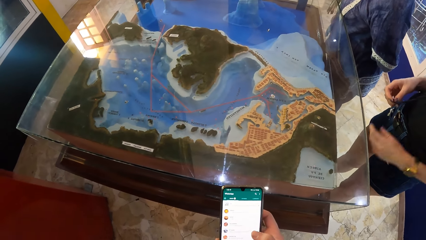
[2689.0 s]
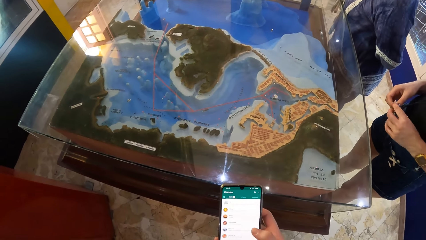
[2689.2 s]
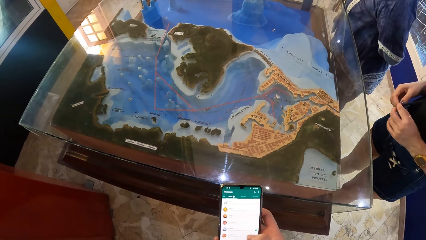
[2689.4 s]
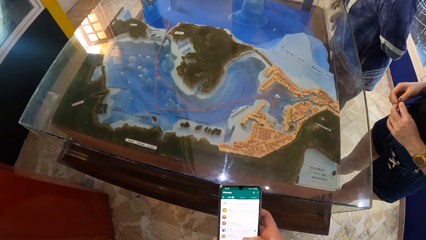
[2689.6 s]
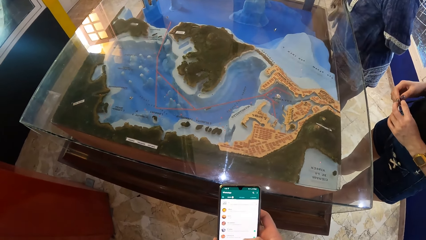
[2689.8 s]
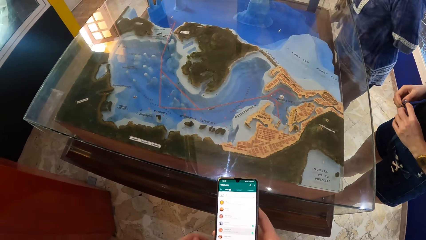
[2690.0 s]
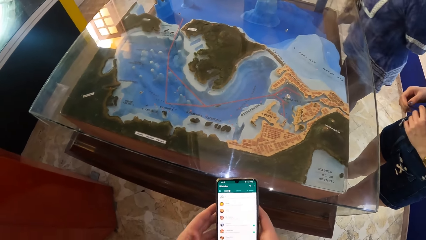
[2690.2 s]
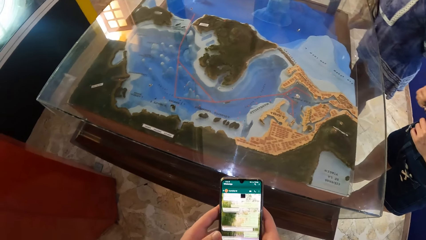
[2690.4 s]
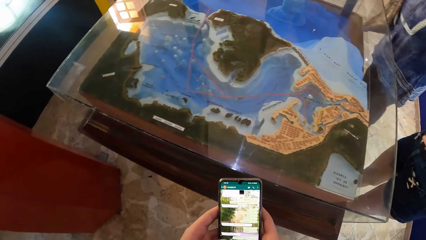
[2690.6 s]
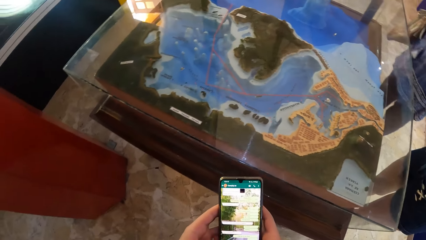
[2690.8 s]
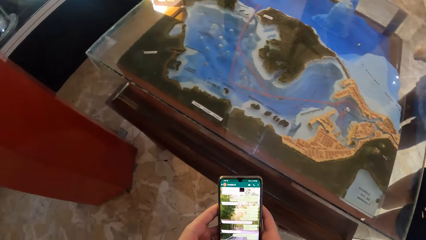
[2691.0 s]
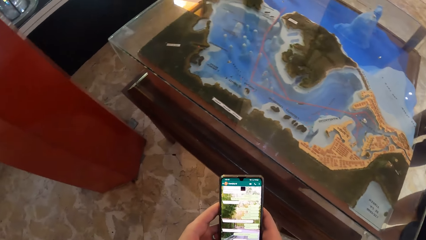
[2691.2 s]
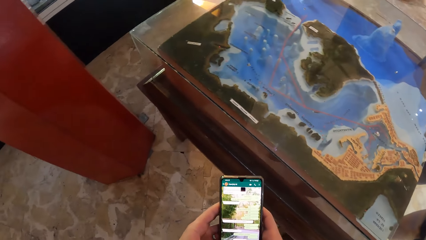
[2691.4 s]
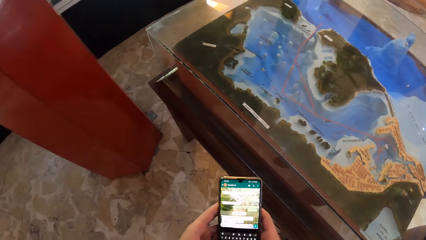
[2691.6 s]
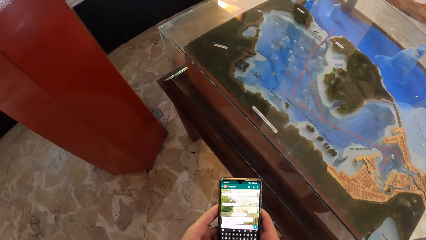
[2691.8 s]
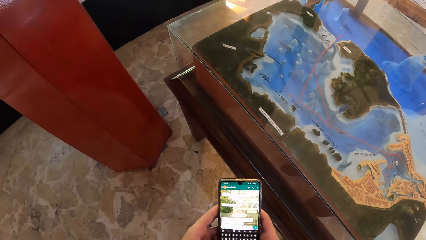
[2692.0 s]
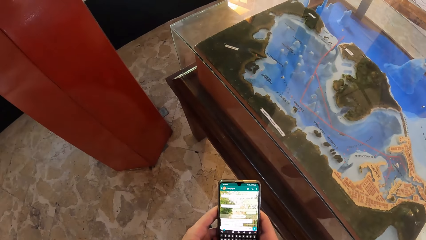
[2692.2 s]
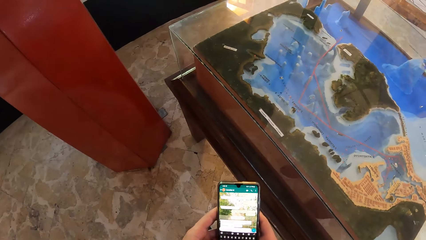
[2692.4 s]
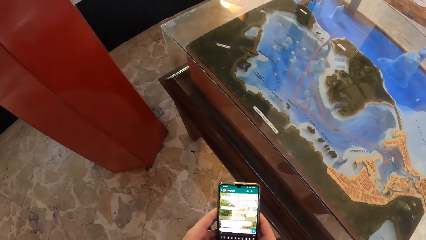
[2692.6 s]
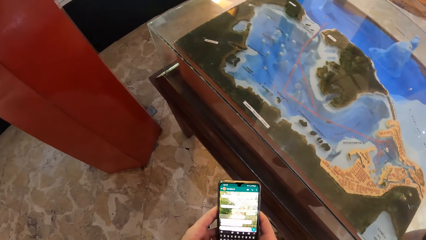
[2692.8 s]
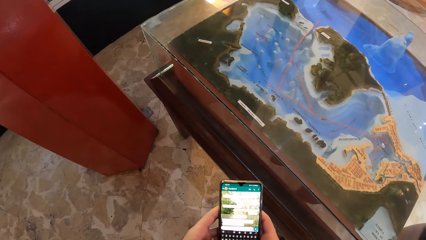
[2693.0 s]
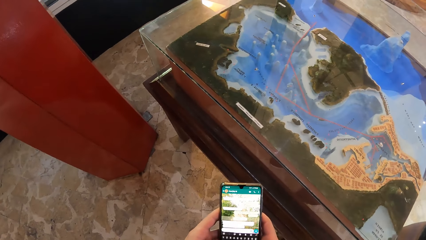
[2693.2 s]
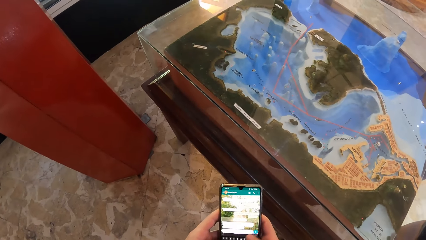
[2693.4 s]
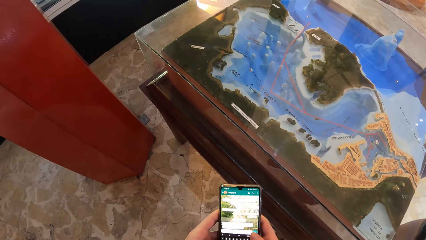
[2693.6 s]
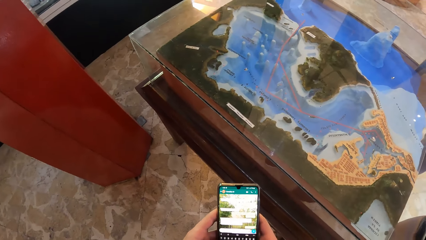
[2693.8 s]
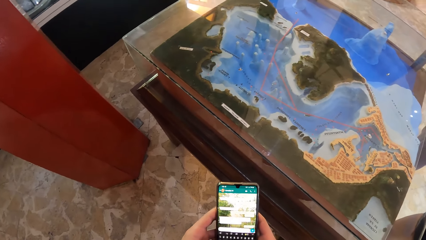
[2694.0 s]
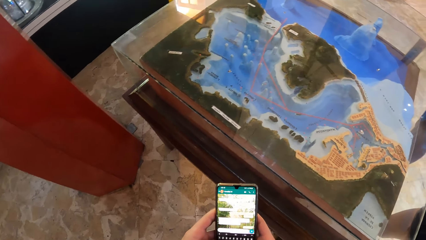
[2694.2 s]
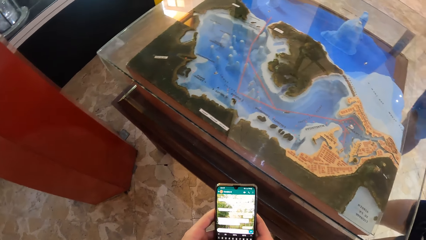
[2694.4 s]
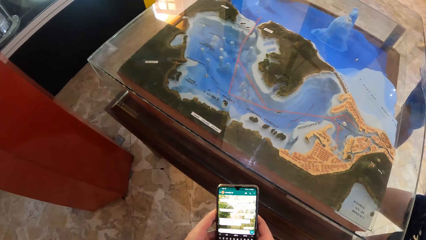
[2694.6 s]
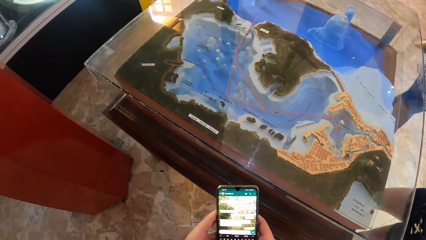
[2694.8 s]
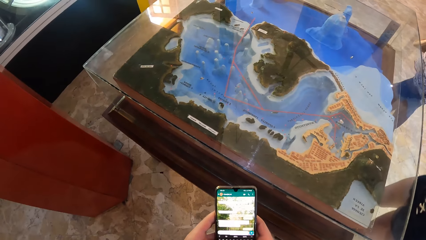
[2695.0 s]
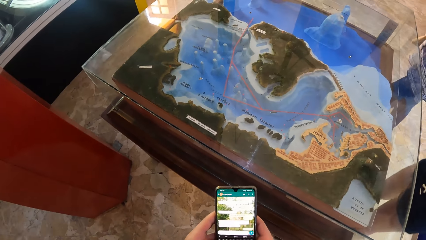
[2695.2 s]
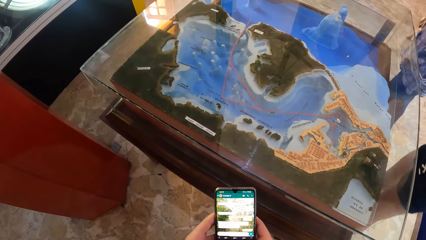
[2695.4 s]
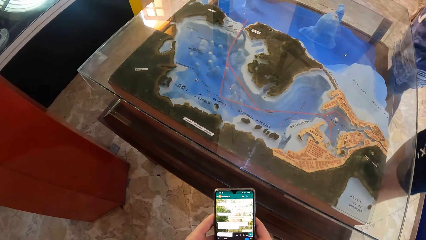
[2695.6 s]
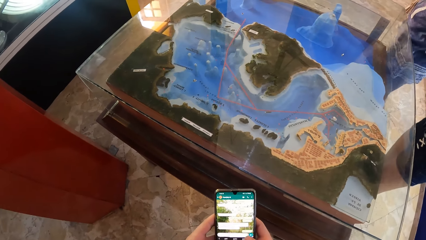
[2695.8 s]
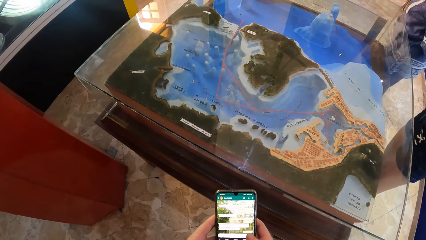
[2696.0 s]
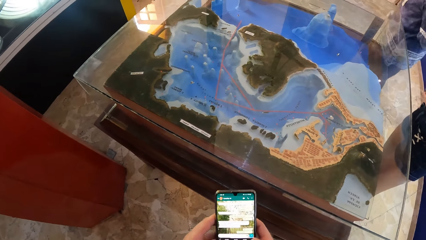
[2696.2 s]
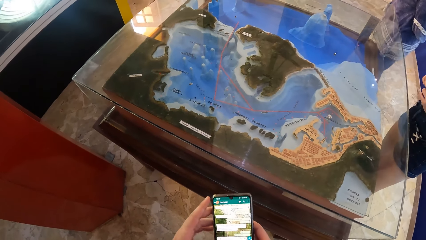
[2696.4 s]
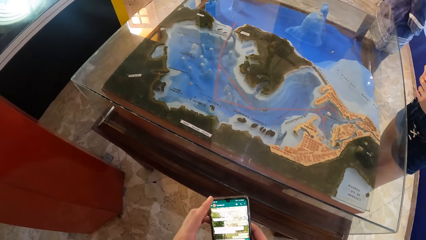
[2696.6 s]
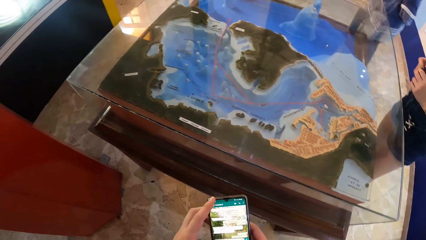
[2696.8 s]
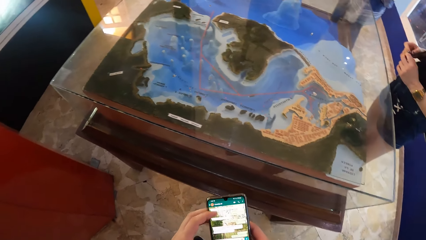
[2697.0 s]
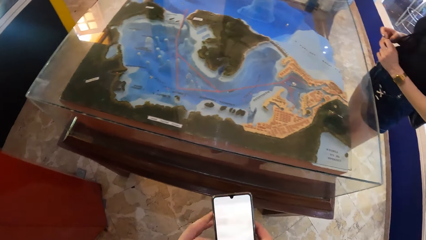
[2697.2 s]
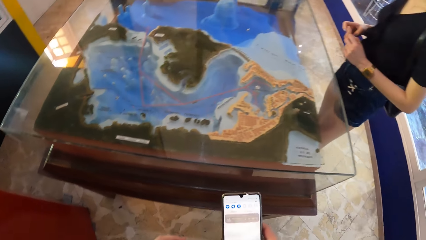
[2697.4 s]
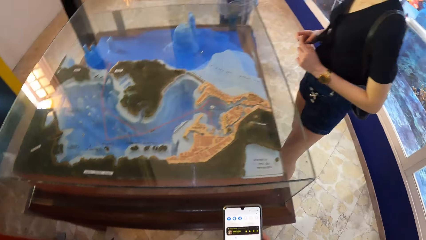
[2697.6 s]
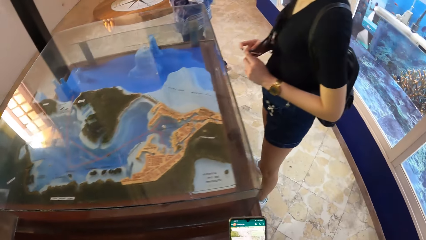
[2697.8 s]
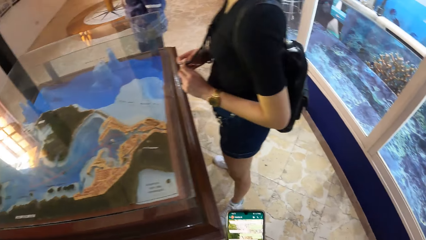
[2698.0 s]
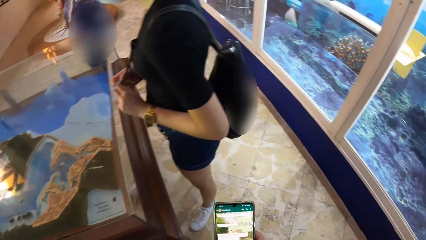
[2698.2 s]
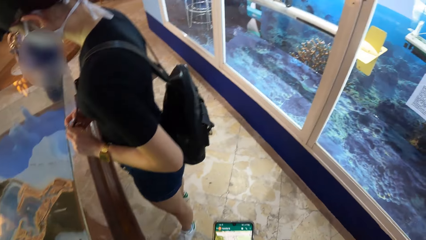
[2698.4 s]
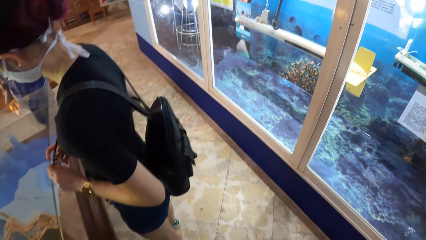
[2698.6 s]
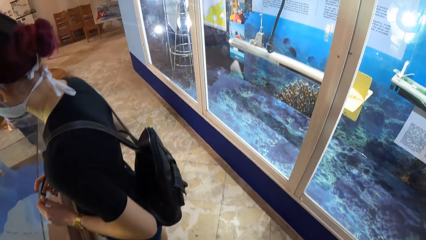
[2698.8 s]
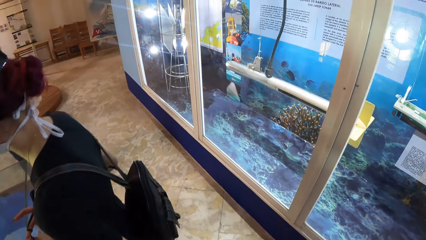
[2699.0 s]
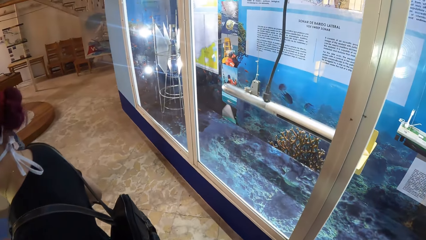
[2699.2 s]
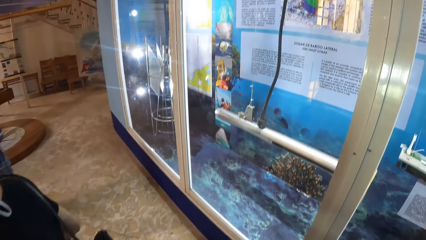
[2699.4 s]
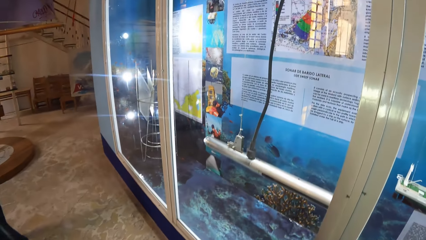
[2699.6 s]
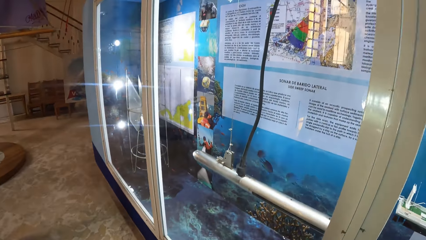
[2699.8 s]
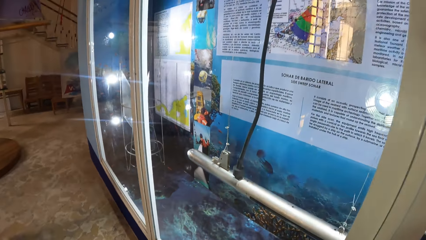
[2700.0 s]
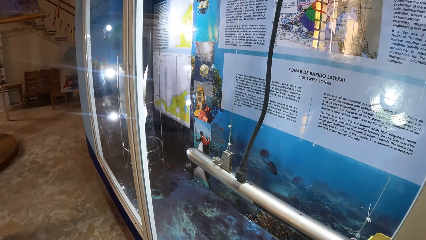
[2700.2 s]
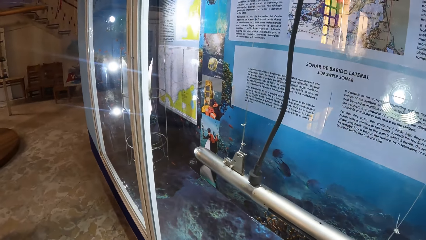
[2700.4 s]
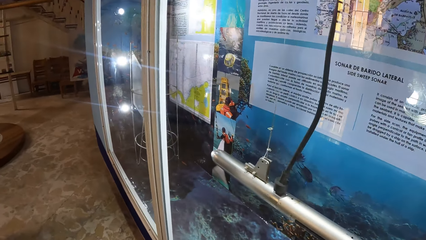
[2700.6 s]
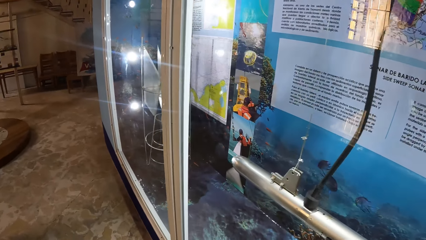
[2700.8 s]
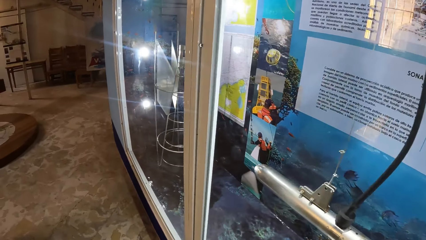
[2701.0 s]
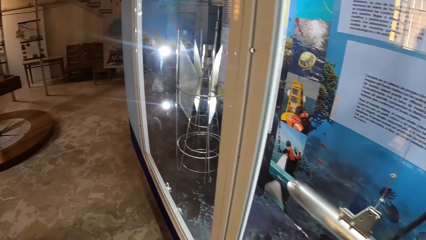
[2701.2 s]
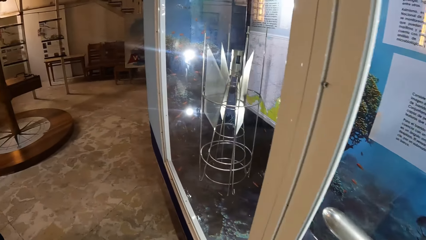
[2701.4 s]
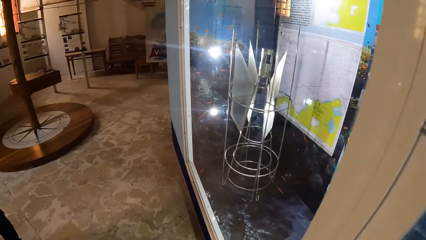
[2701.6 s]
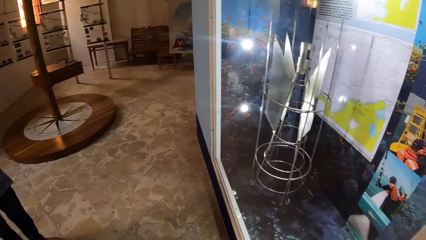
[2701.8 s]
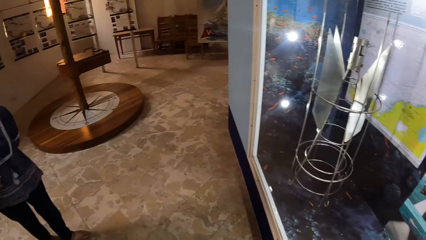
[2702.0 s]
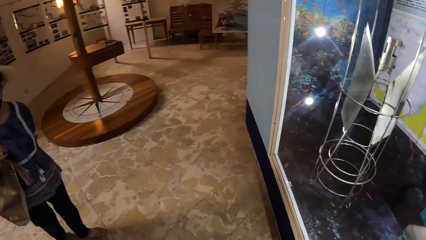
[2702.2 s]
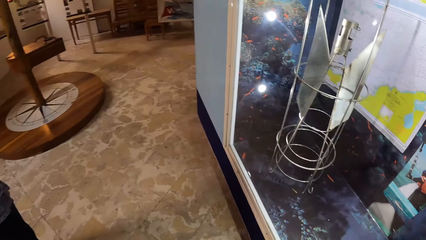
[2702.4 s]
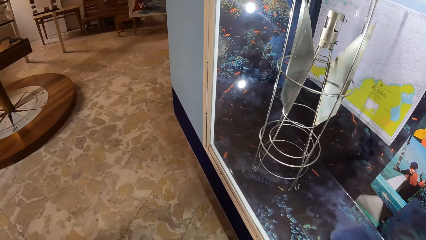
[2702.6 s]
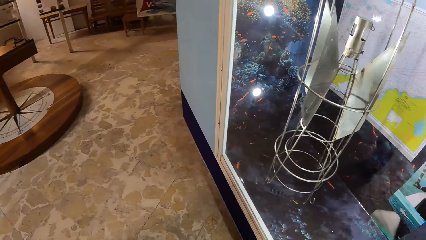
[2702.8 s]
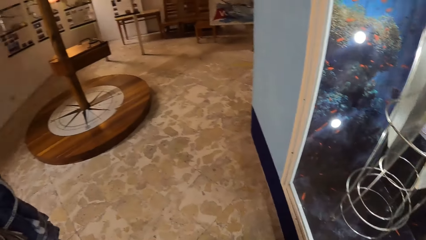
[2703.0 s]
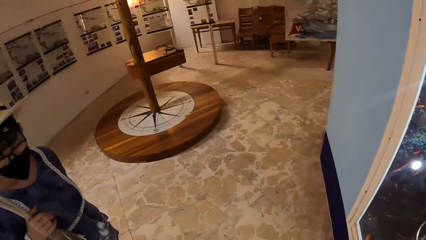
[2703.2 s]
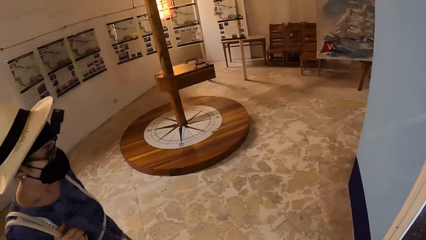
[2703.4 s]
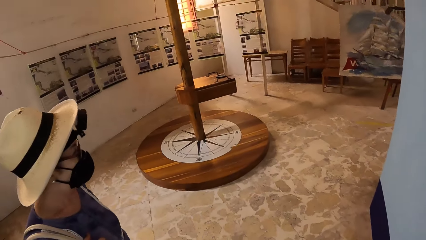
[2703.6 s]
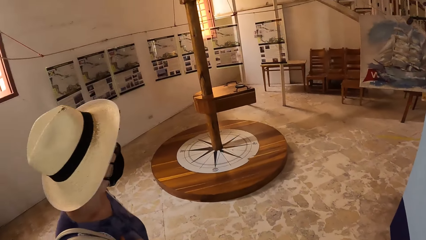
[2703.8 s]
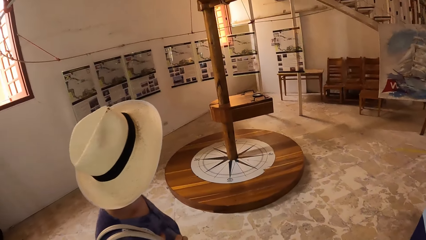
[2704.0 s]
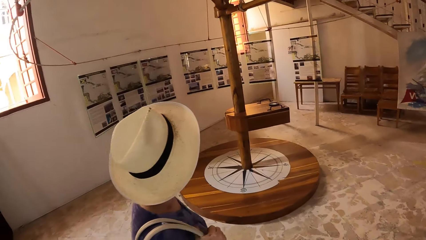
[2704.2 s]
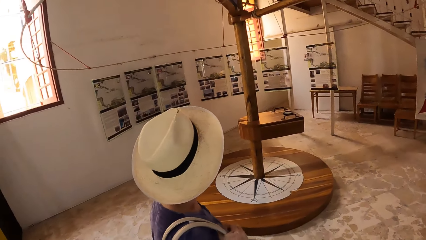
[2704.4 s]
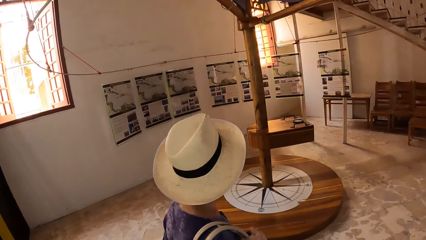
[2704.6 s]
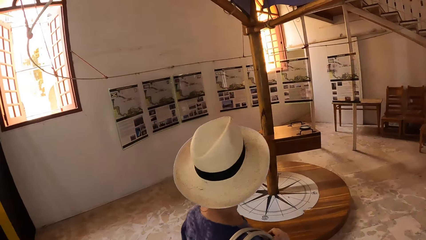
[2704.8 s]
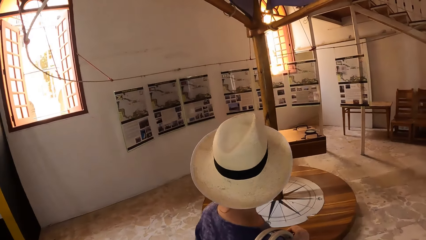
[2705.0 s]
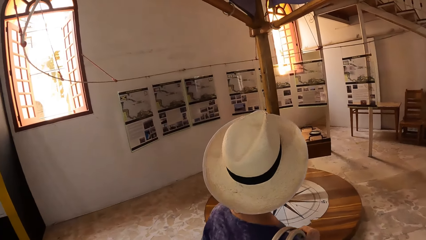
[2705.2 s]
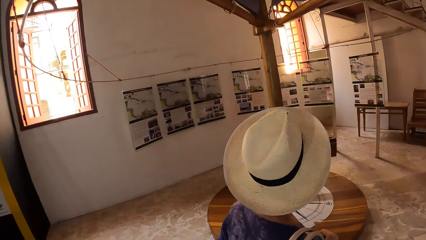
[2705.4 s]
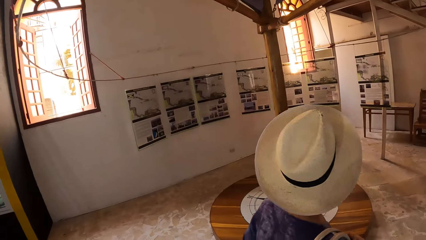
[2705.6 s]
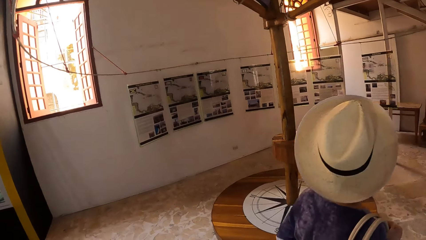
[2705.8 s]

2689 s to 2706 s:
The camera wearer operates the phone in his right hand with both hands. A woman walks around the glass case. The camera wearer walks around the glass case towards the woman. He looks down. He walks away from the glass case. The woman walks away from the glass case.
